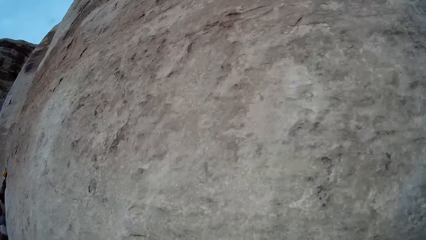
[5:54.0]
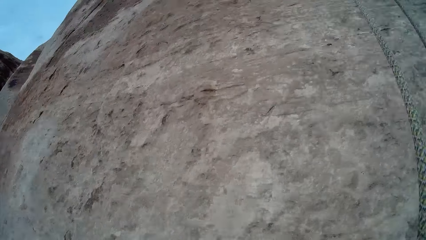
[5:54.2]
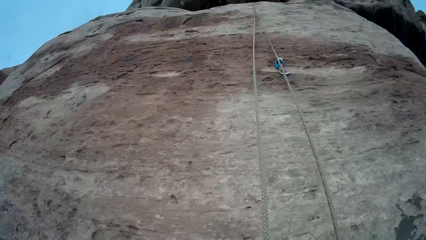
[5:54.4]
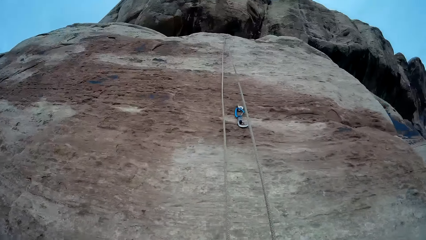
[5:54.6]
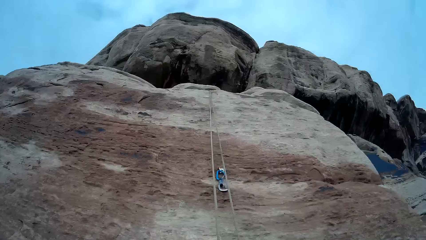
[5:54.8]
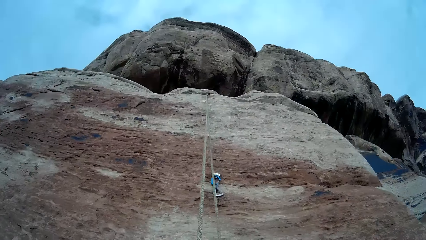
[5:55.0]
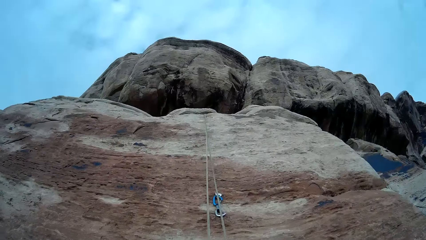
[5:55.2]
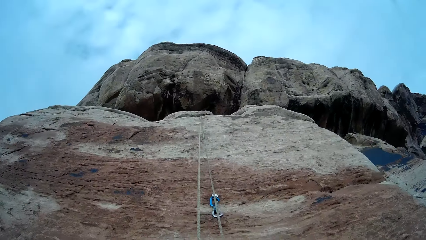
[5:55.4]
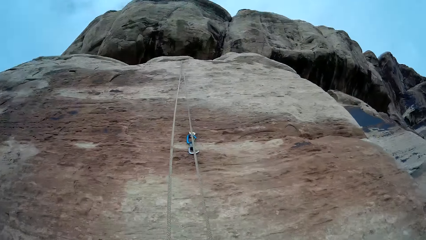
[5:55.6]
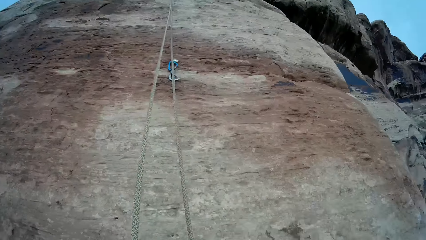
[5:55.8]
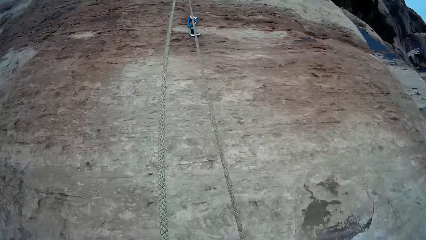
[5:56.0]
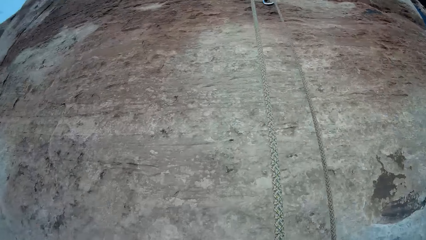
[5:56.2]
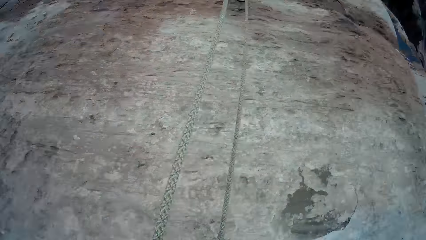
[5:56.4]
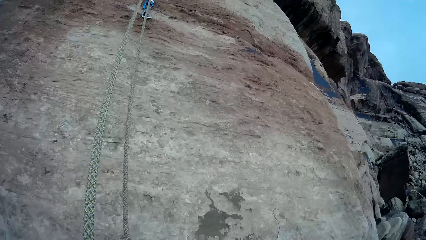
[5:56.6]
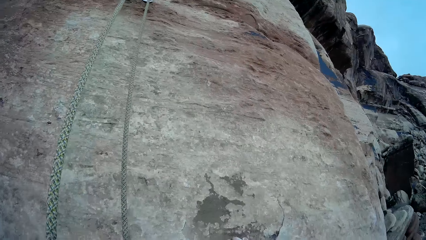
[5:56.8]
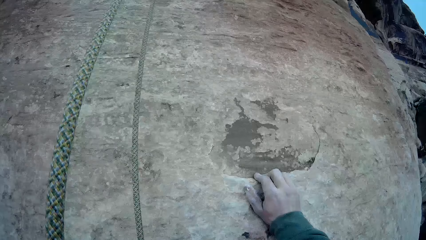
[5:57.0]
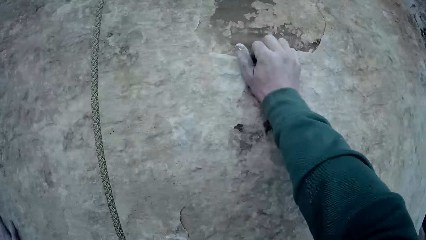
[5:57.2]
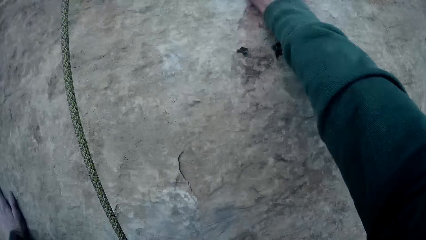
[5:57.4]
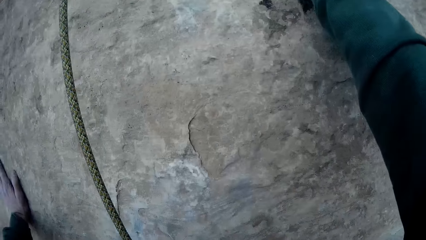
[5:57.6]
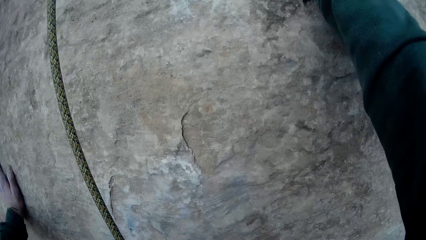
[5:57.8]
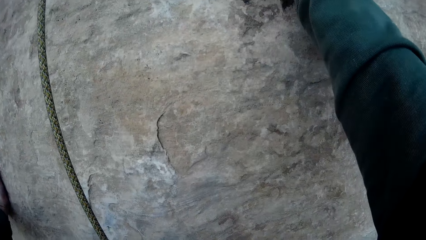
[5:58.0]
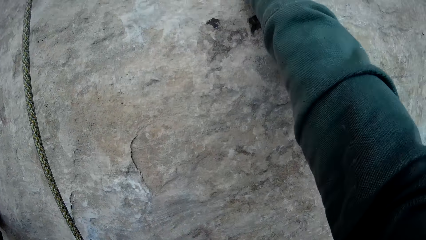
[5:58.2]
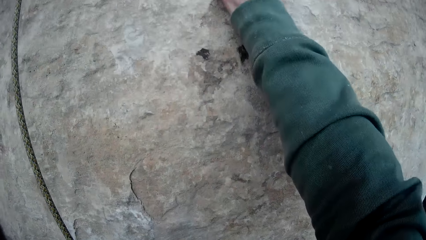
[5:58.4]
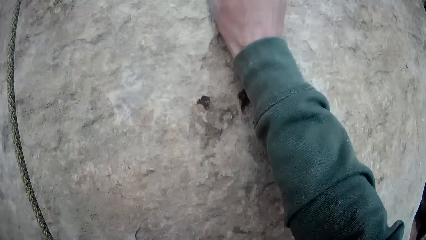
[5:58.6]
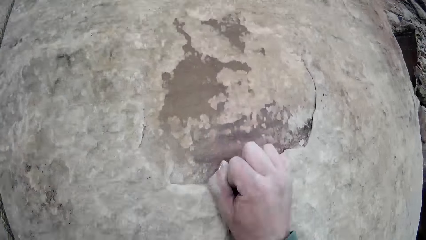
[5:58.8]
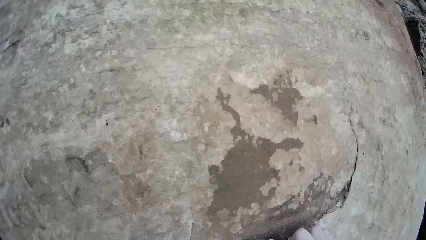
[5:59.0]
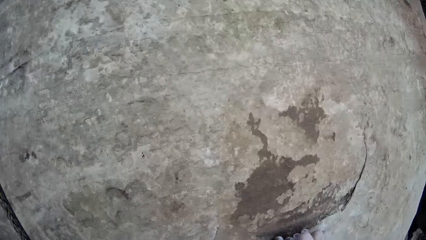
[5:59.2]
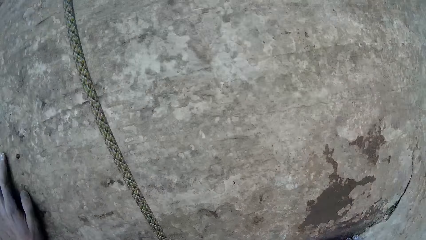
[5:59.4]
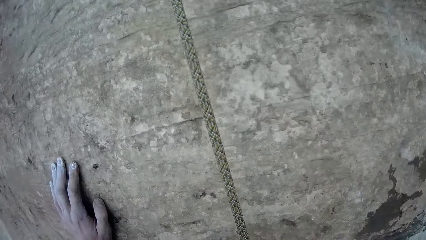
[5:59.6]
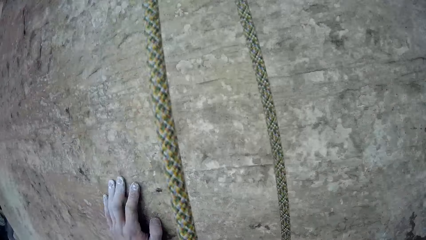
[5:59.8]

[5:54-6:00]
The camera wearer climbs the rock.

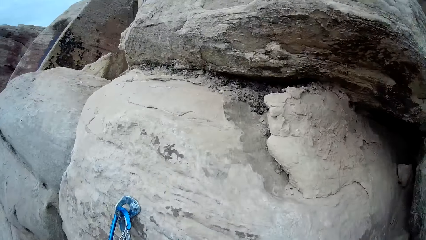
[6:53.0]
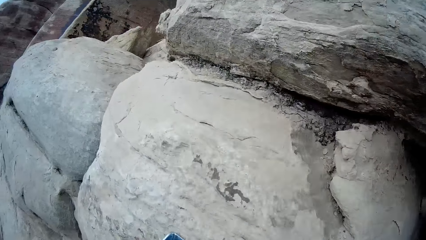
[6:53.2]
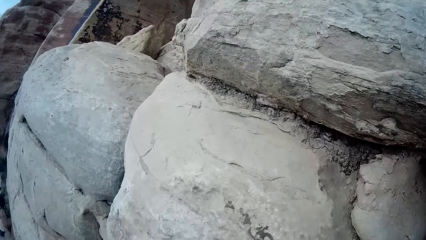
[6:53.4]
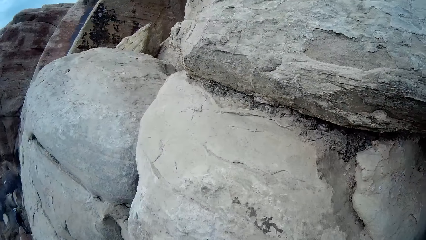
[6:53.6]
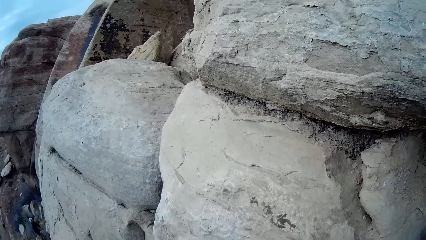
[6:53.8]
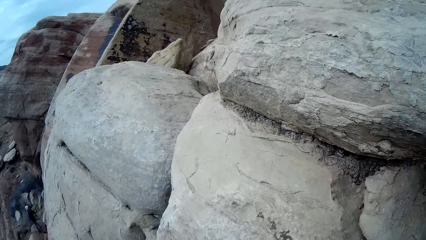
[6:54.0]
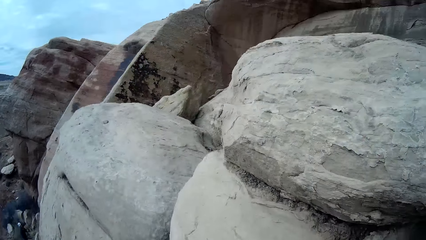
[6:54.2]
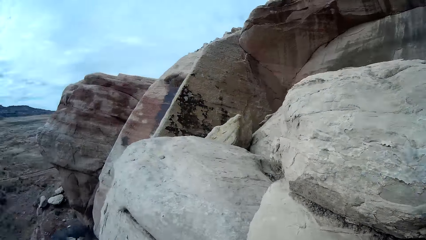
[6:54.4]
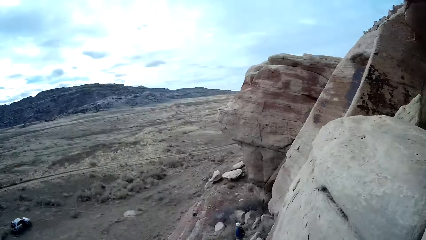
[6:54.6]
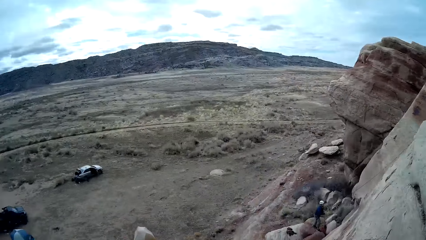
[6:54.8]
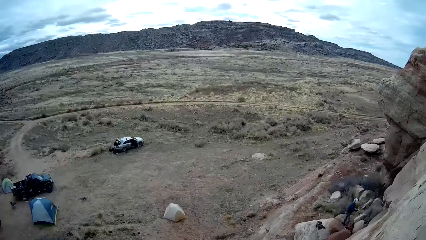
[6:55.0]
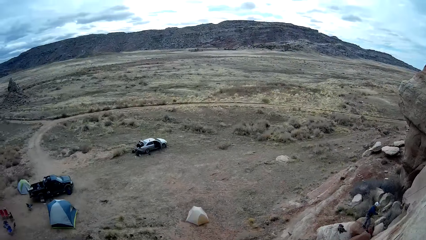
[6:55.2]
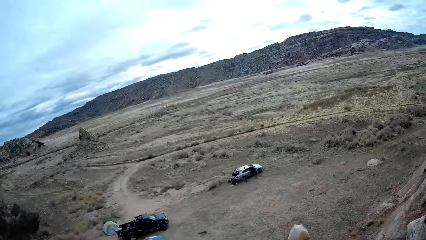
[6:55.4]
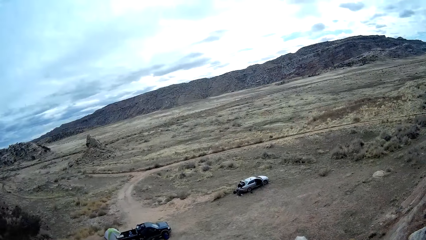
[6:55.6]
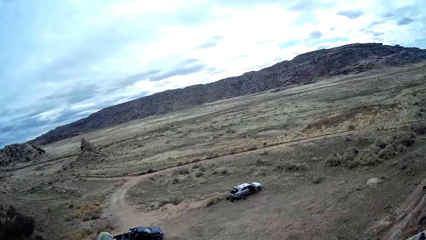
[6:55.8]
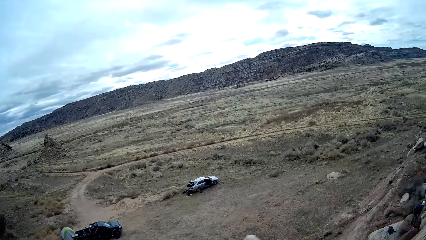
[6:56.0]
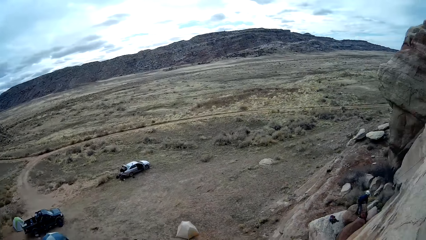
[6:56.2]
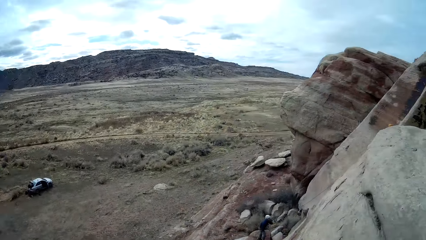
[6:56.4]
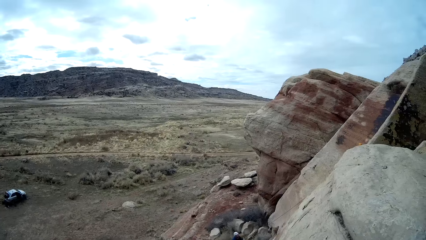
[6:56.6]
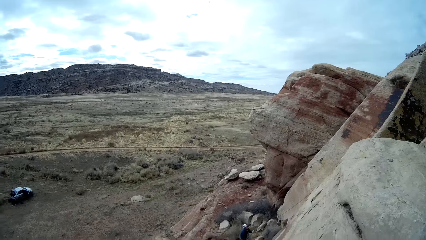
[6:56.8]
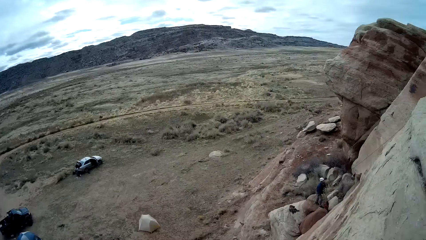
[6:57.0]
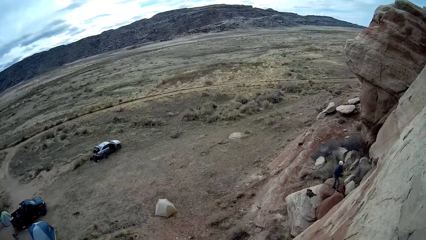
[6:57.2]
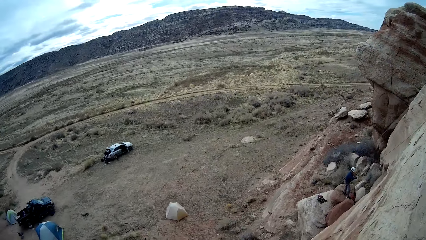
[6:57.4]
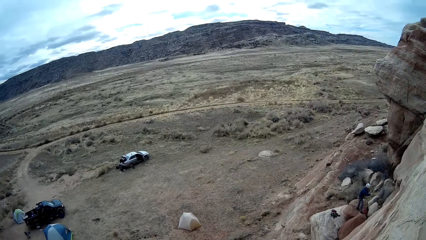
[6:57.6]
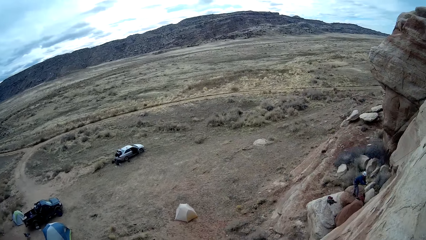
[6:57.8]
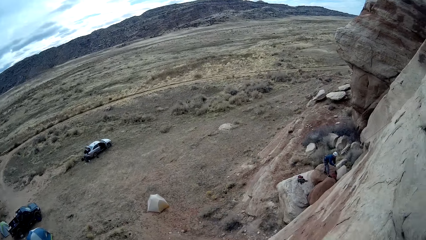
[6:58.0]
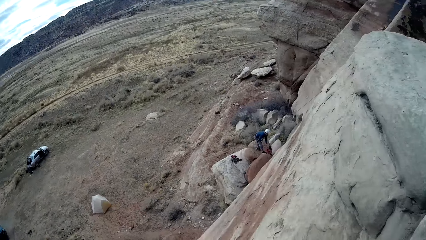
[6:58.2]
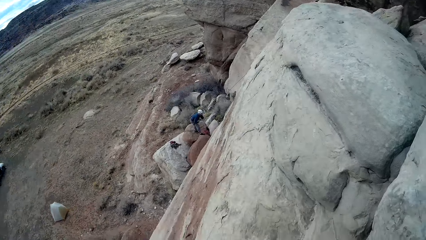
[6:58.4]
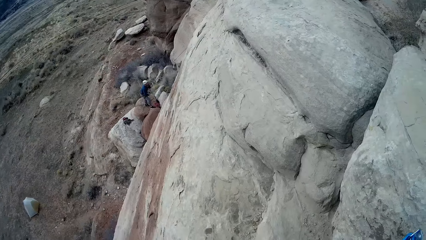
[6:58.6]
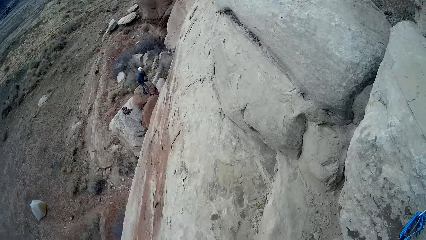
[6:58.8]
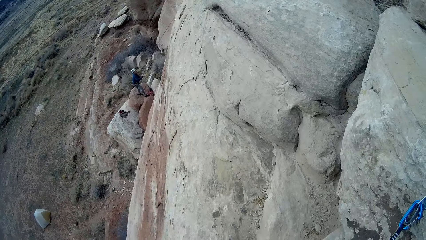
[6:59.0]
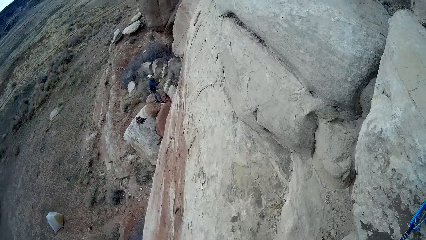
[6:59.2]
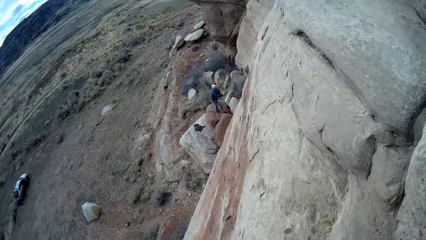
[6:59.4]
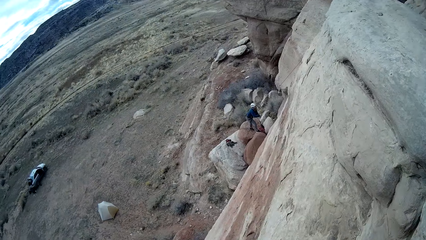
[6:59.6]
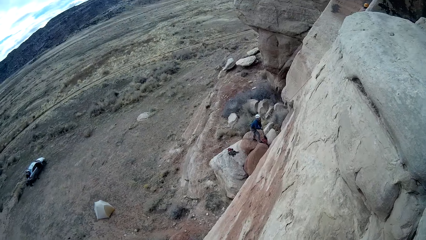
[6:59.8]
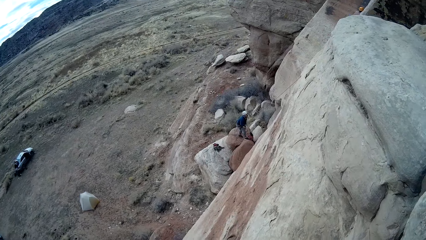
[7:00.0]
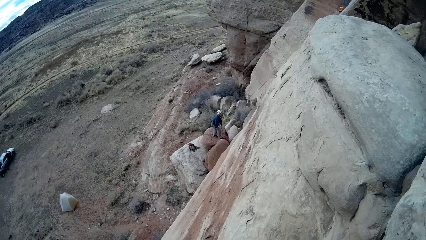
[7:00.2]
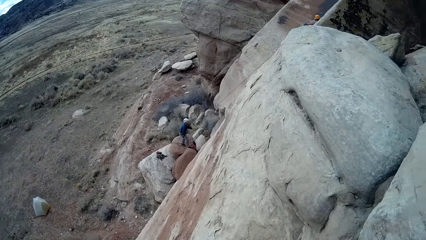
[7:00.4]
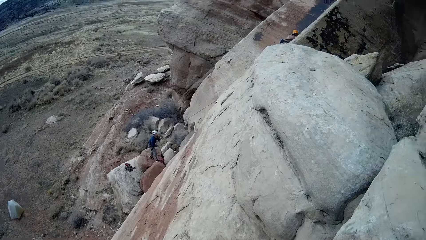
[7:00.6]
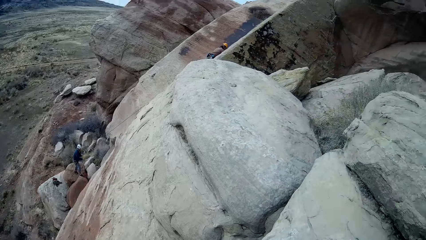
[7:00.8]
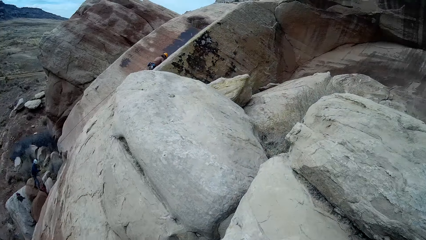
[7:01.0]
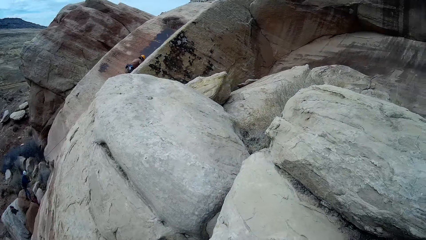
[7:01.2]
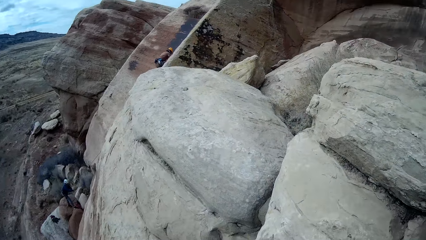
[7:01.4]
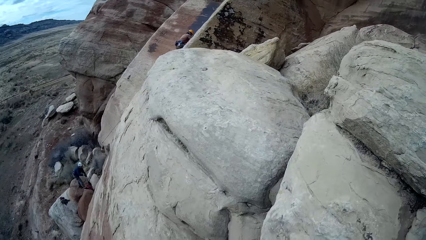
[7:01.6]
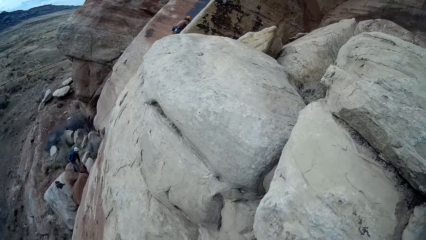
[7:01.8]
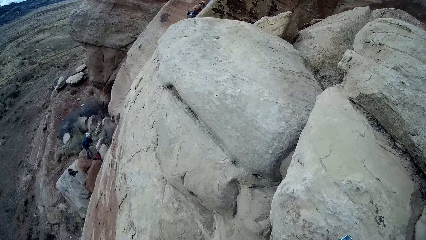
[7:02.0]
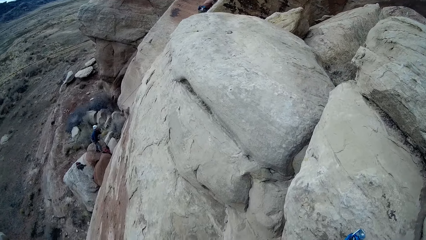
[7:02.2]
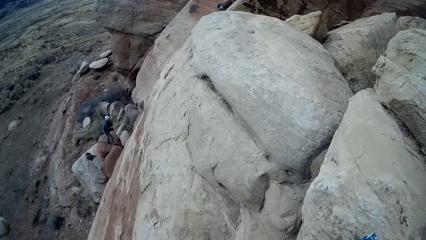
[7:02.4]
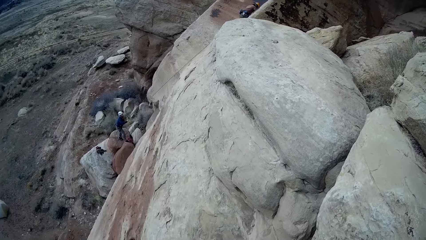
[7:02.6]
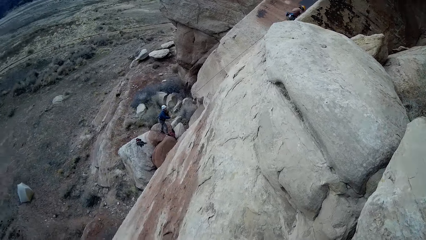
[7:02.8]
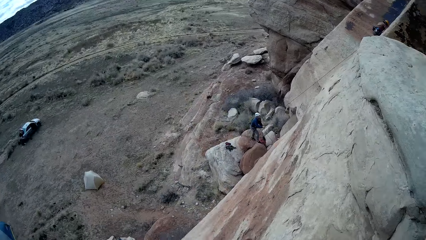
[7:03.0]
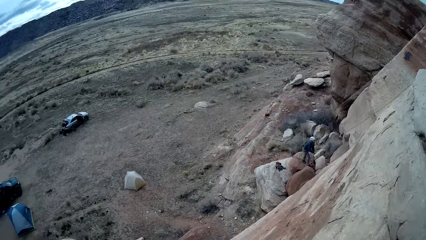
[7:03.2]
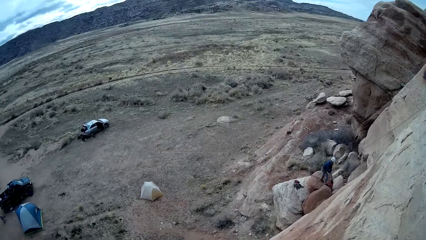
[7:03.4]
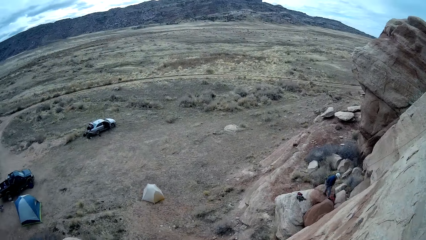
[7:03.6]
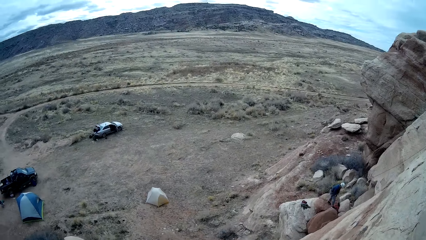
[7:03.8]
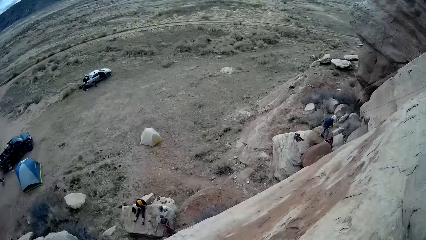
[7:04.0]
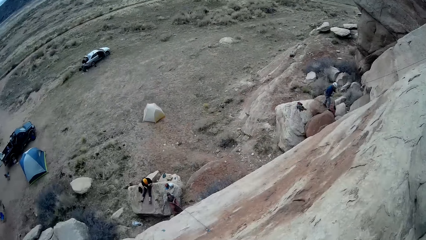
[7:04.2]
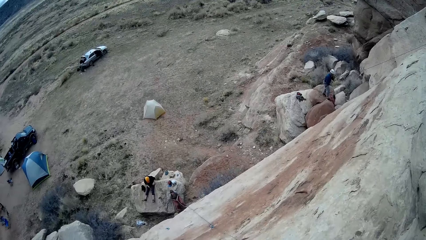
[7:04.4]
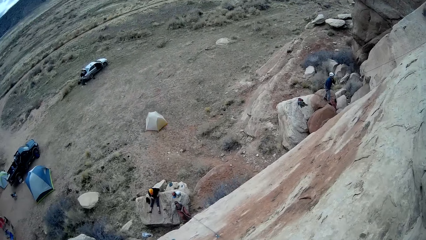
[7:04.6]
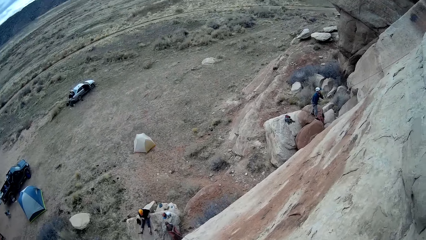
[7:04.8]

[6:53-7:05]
The camera wearer looks around.
